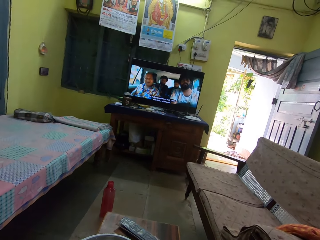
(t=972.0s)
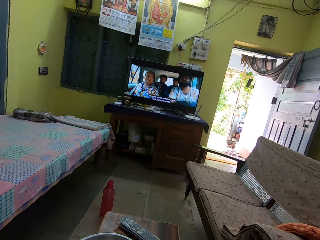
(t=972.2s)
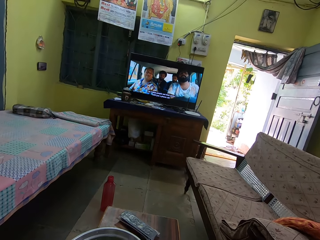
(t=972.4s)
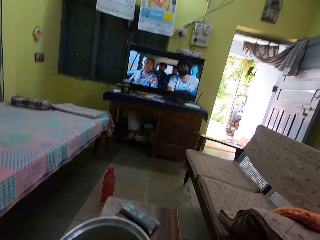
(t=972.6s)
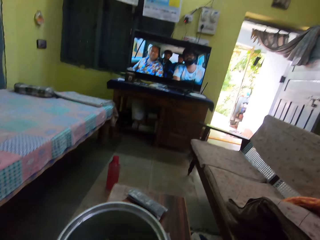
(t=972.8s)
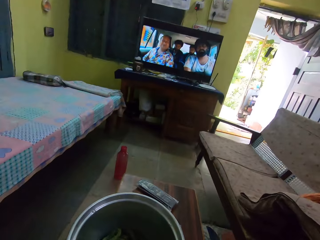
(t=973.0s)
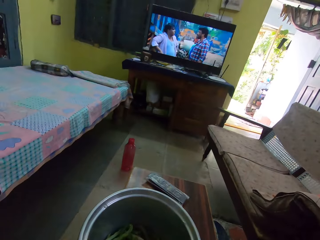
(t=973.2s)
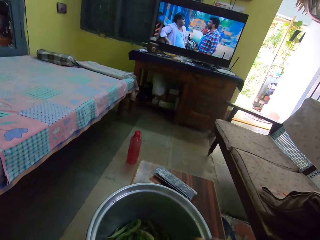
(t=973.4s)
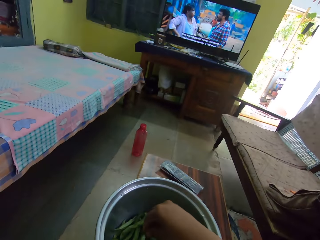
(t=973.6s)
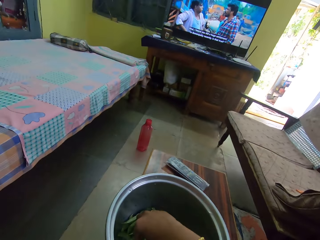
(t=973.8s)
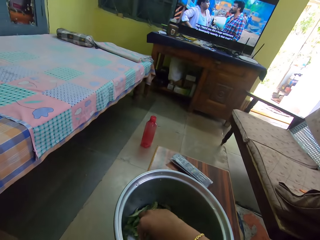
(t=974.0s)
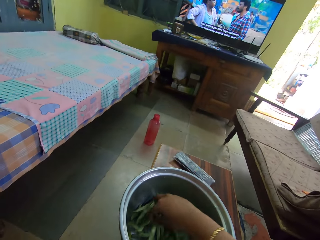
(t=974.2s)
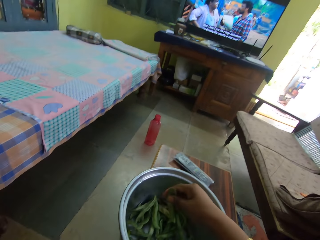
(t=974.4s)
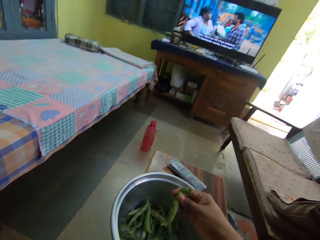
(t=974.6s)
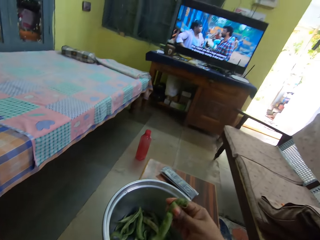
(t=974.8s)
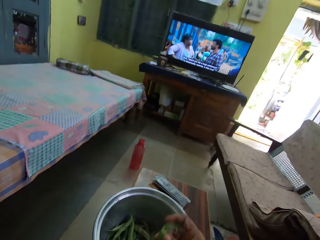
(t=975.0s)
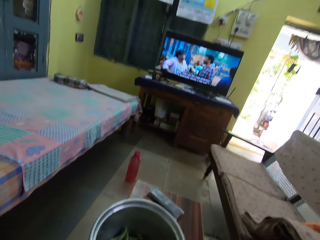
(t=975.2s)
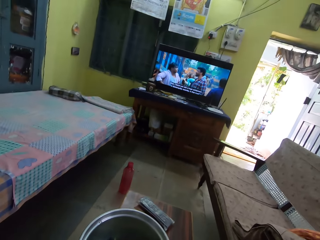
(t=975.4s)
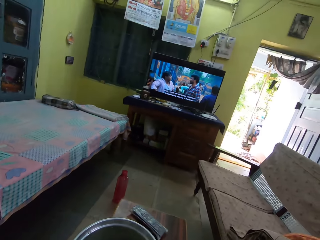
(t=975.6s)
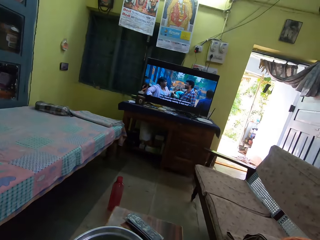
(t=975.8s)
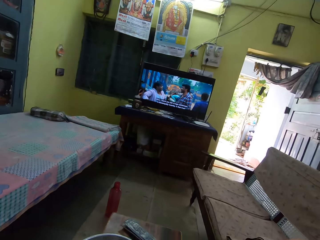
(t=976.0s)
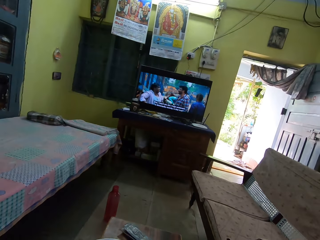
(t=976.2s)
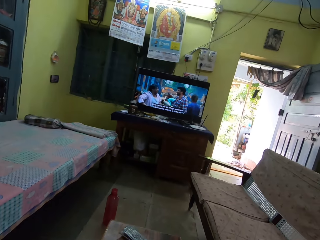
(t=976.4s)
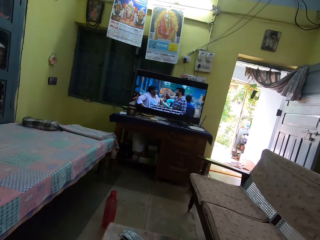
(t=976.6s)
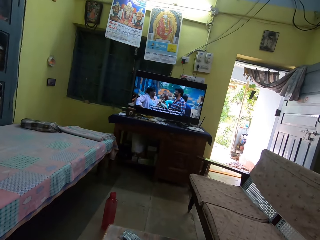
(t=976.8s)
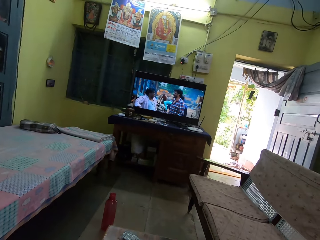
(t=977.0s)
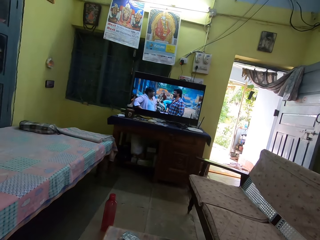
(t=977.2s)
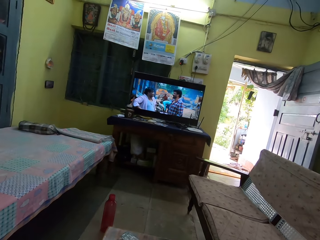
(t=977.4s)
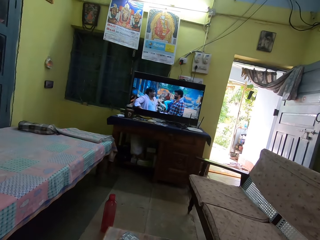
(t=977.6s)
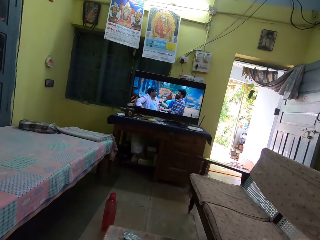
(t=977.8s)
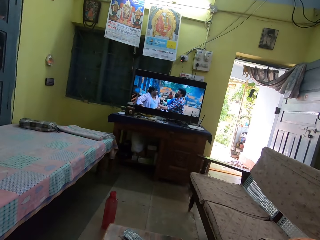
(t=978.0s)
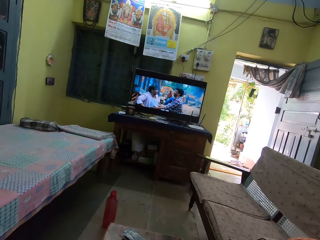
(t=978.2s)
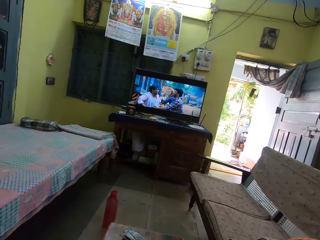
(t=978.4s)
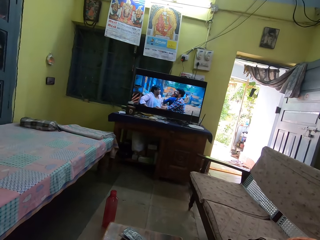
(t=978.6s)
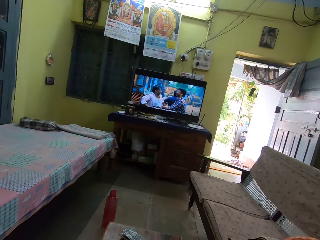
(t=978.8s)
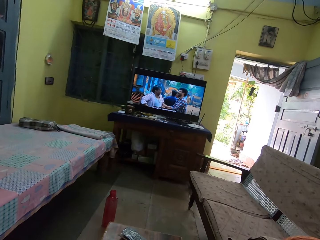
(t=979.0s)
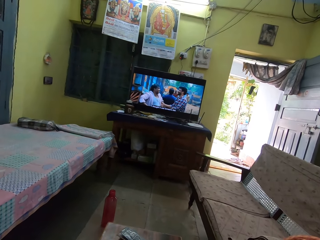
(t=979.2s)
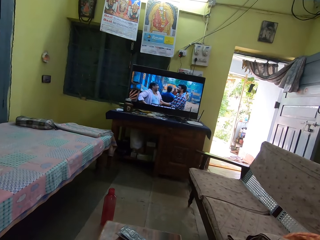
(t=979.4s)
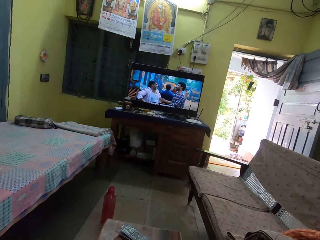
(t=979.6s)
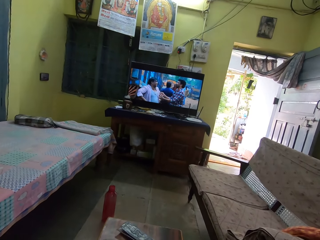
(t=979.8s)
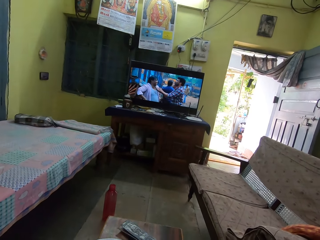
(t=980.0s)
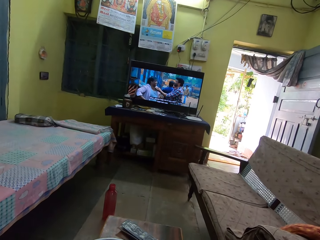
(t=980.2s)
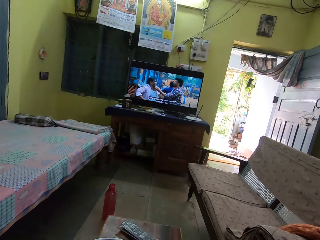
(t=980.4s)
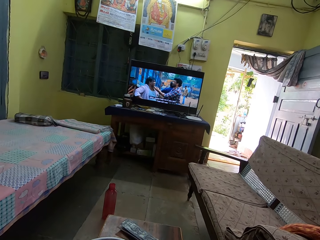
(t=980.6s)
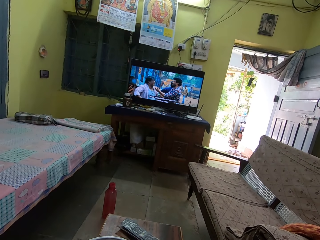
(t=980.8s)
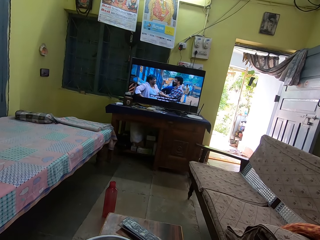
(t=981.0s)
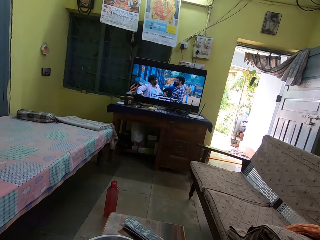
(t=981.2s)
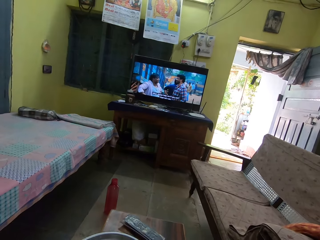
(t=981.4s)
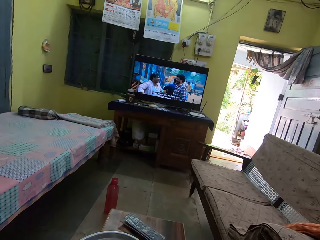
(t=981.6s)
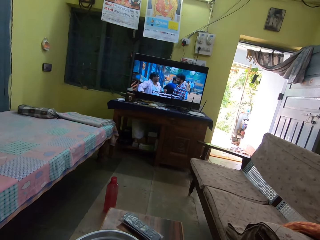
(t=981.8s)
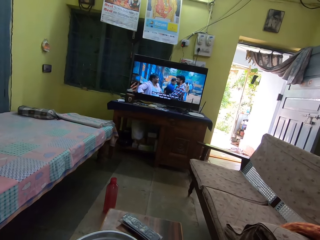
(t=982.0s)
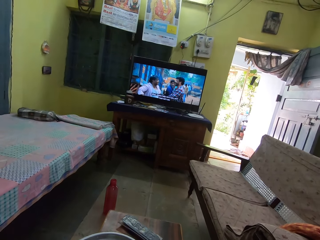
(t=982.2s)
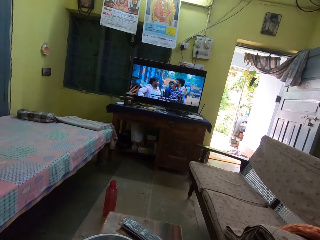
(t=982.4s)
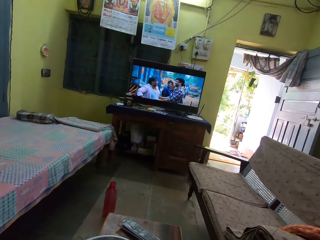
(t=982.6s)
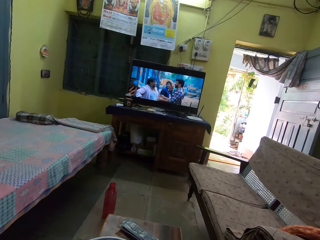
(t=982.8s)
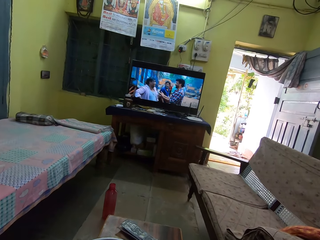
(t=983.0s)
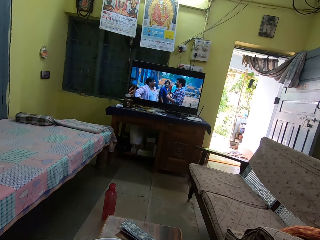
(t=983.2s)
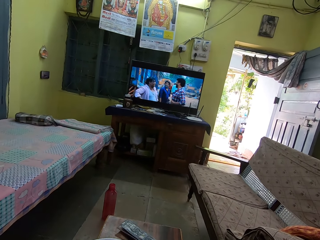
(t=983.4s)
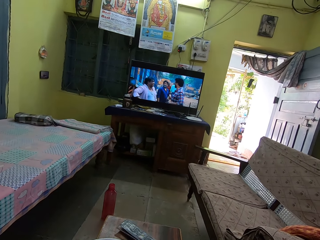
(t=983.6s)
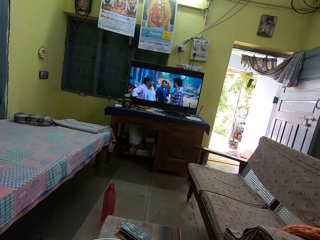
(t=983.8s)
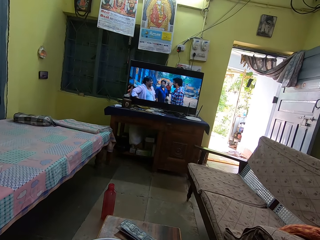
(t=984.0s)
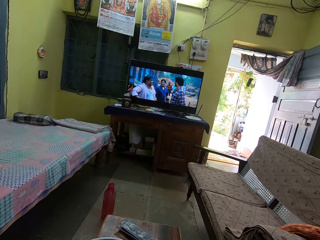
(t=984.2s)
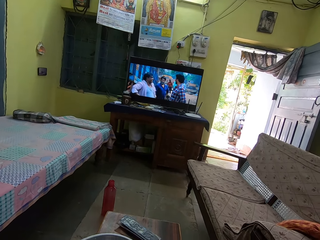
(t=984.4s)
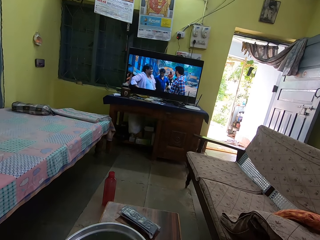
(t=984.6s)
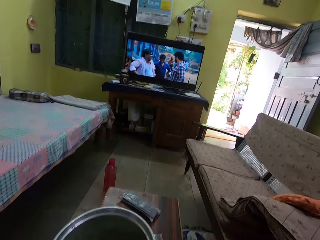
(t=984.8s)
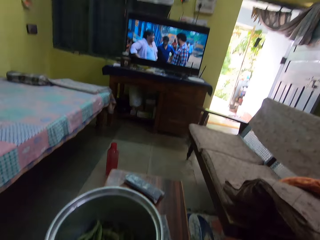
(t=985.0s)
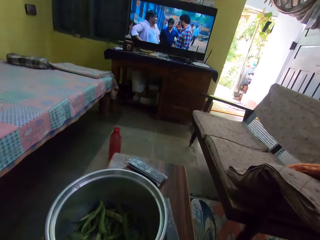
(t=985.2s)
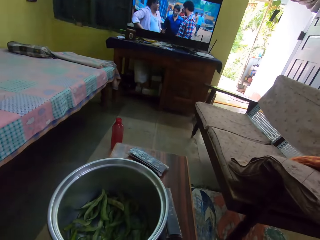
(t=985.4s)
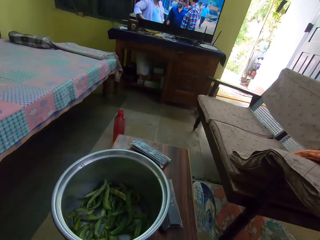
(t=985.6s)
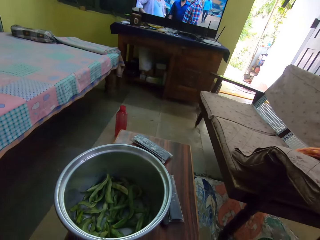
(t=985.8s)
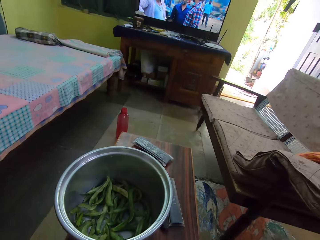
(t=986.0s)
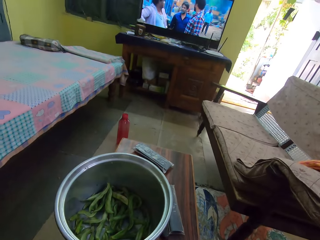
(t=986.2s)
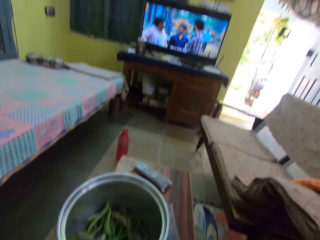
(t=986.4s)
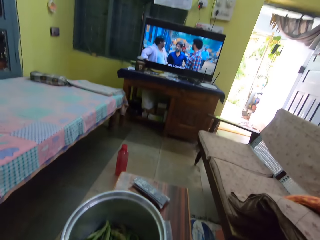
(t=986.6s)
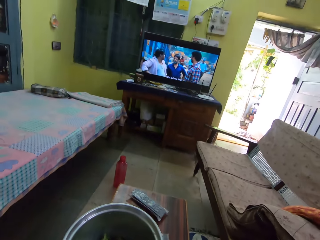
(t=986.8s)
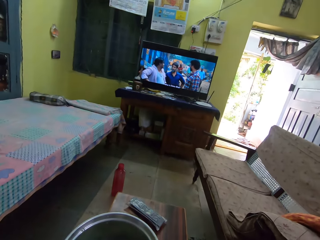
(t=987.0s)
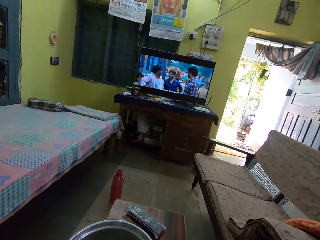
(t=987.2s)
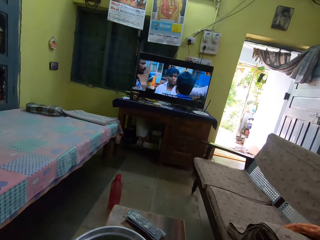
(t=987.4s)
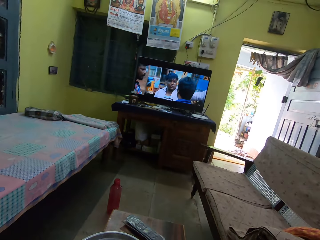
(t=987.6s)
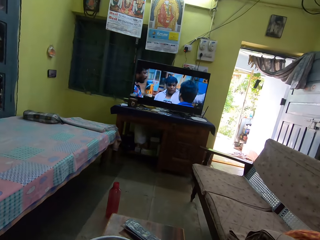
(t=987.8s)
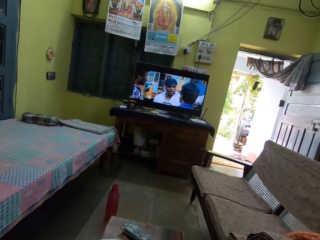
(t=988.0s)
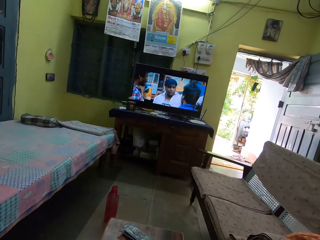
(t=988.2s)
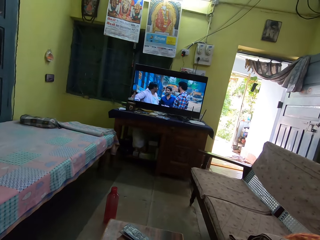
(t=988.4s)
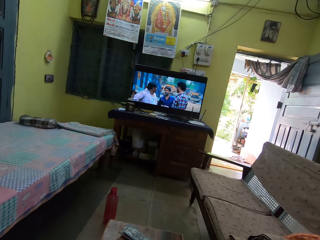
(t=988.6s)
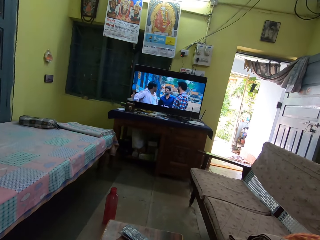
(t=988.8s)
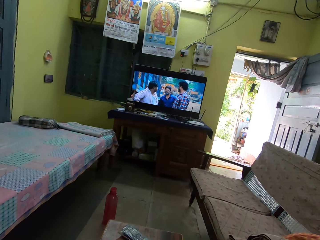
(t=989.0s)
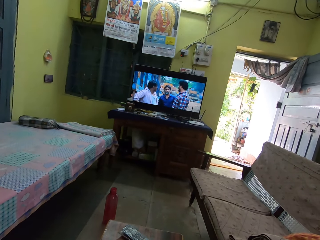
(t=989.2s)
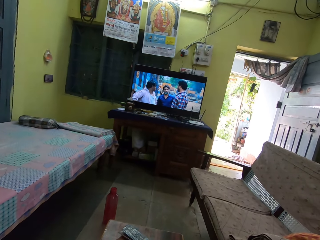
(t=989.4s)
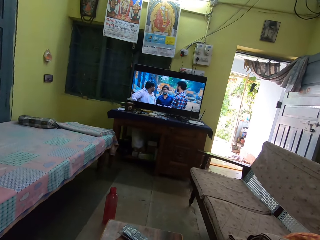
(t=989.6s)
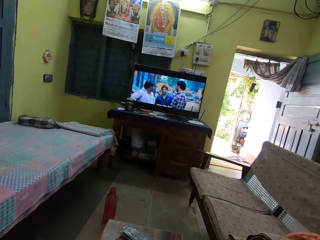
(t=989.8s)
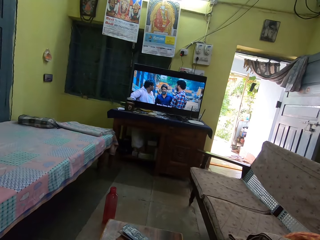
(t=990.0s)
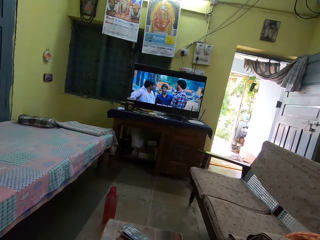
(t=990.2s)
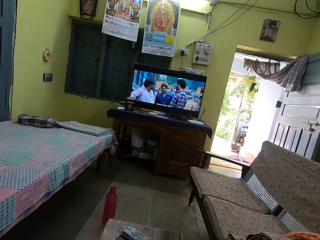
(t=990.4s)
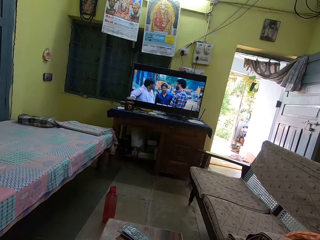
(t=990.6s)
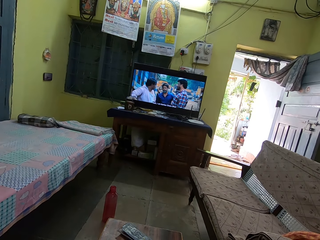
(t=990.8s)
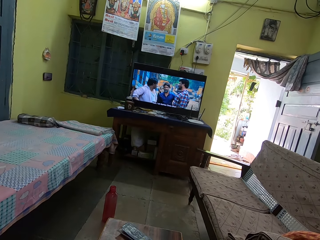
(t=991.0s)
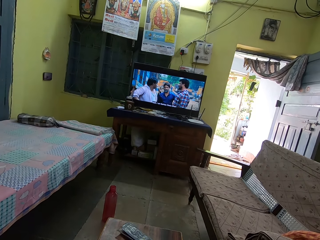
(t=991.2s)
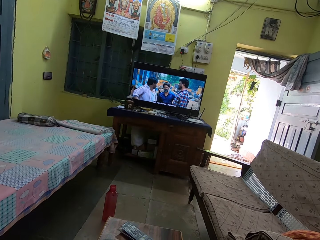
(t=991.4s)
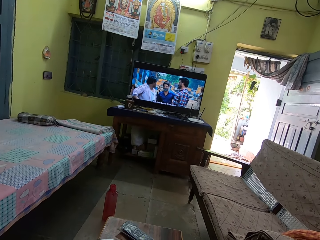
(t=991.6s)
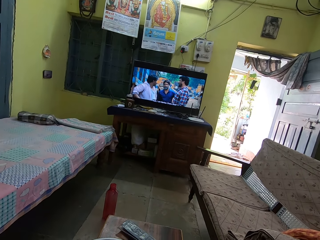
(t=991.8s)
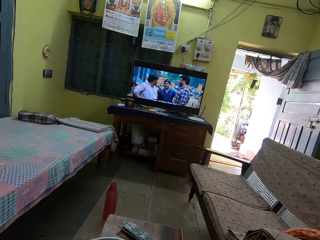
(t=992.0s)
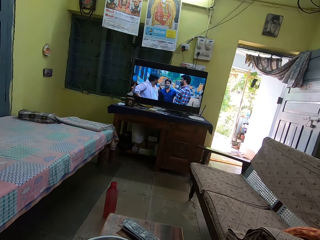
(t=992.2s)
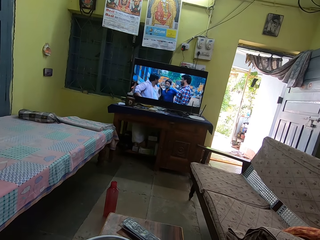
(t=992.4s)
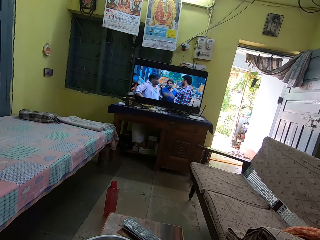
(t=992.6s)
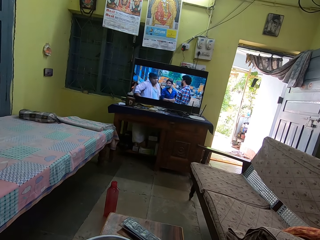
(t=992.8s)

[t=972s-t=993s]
The camera wearer picks green beans or the green pea. They peel the green beans. They stare at the television. They stare at the bowl. They stare at the television.
